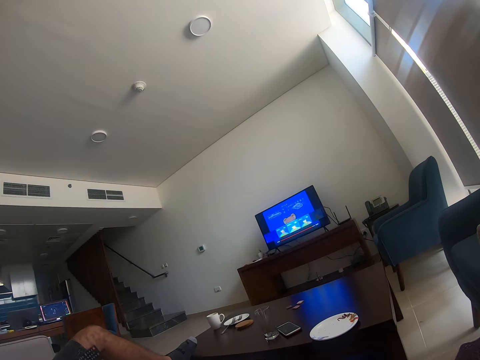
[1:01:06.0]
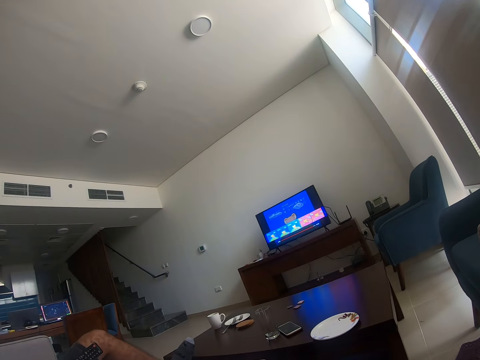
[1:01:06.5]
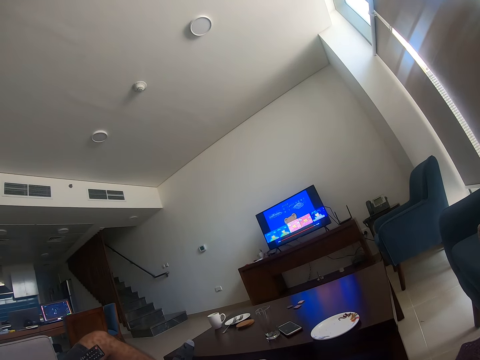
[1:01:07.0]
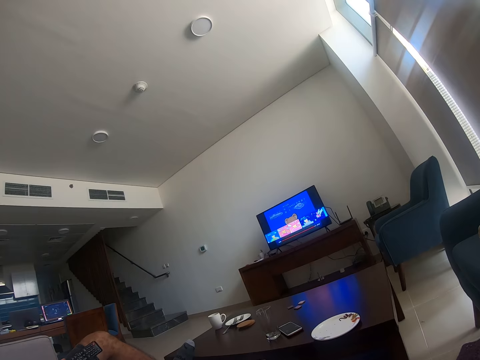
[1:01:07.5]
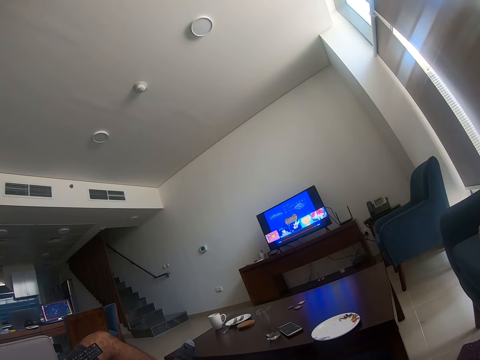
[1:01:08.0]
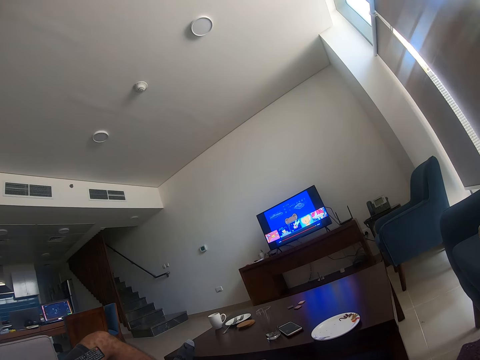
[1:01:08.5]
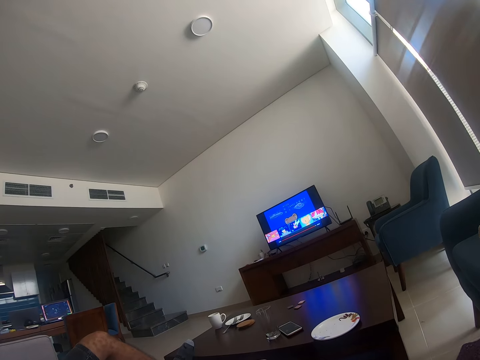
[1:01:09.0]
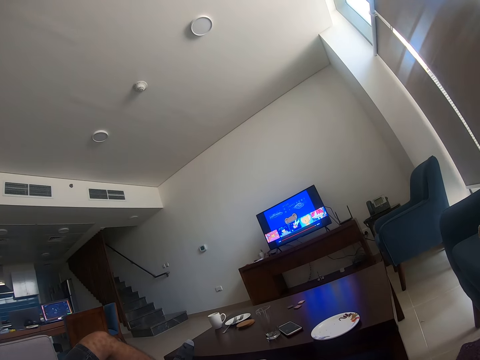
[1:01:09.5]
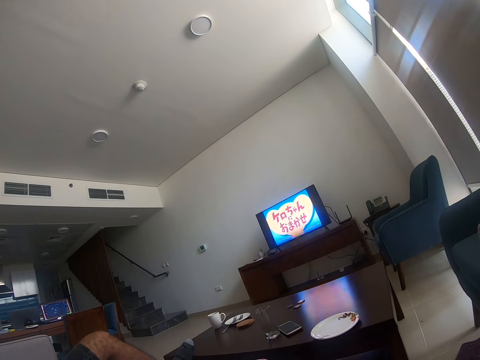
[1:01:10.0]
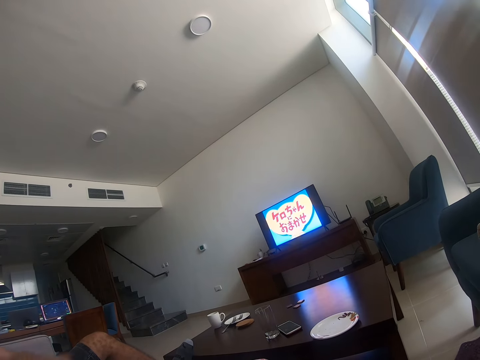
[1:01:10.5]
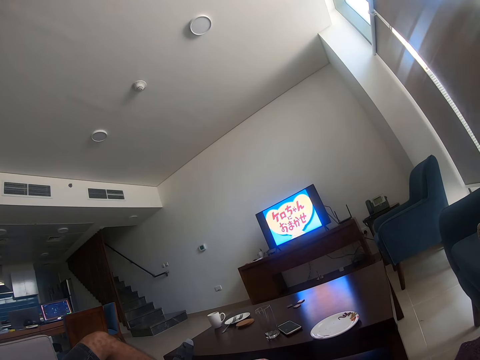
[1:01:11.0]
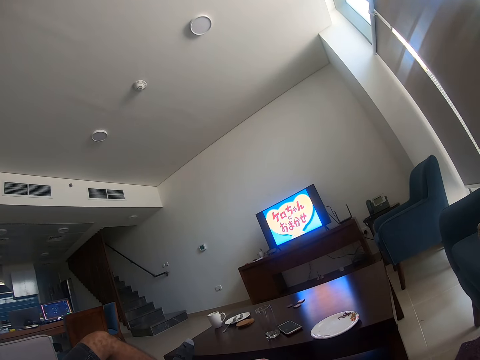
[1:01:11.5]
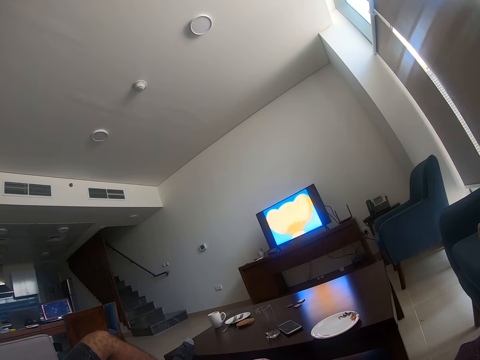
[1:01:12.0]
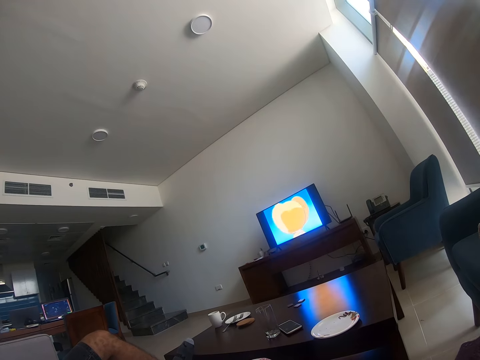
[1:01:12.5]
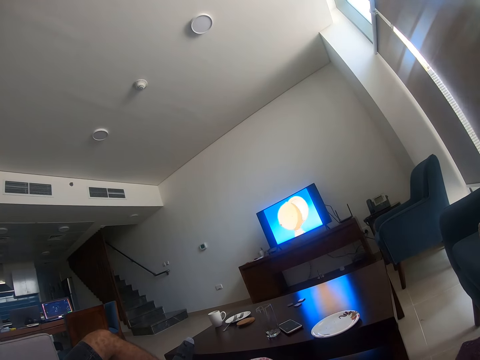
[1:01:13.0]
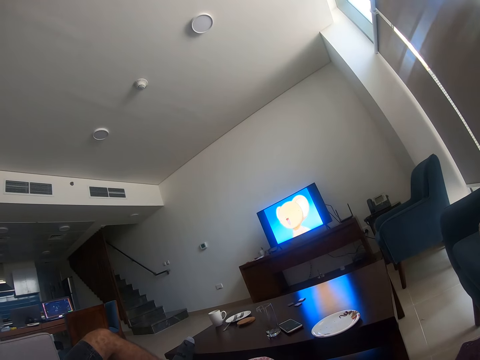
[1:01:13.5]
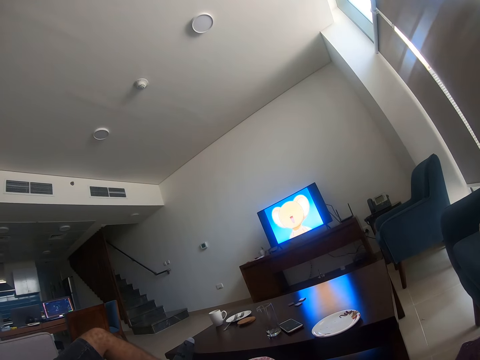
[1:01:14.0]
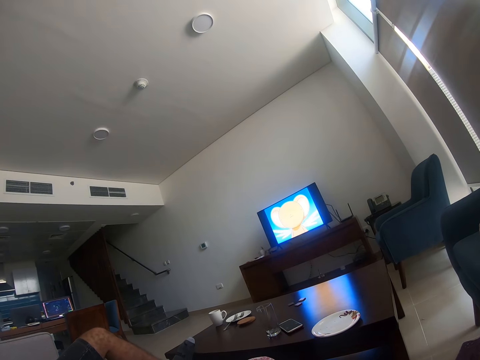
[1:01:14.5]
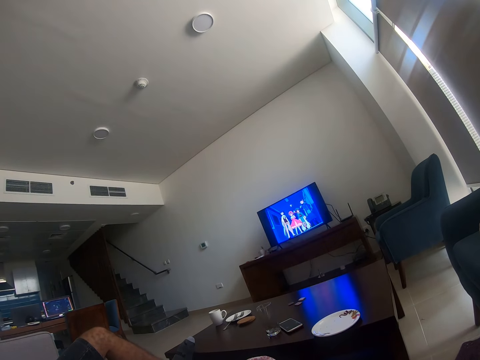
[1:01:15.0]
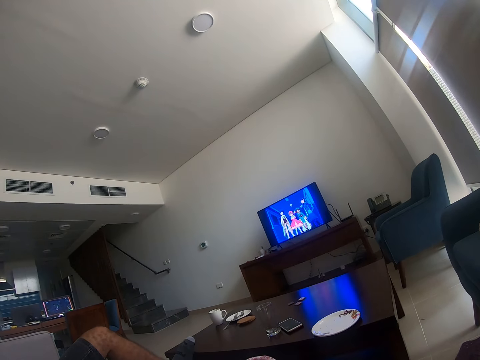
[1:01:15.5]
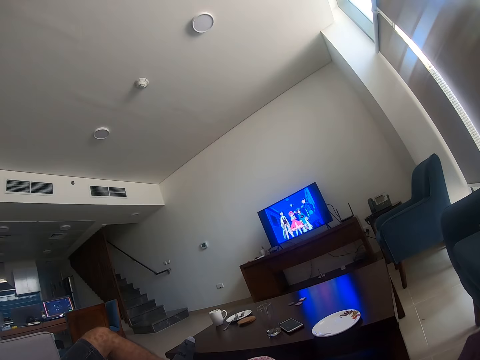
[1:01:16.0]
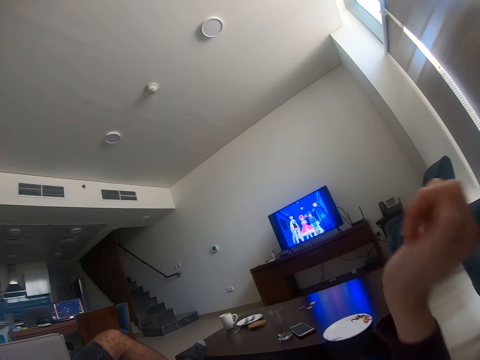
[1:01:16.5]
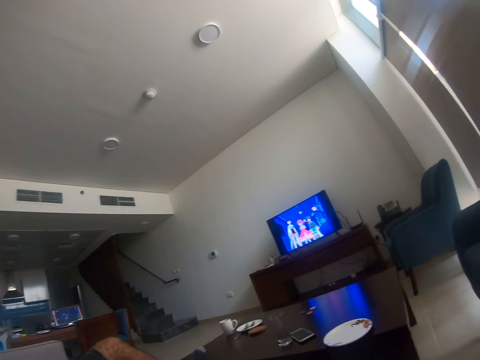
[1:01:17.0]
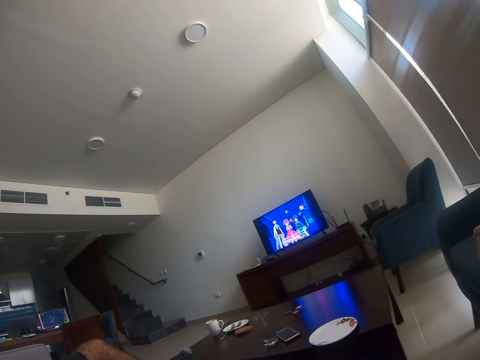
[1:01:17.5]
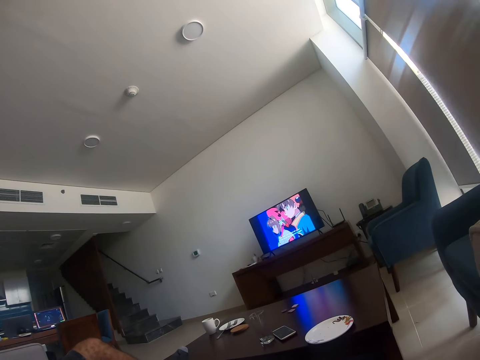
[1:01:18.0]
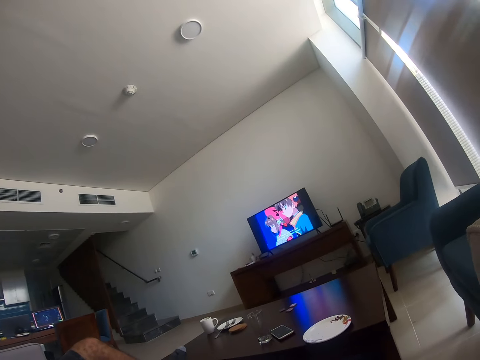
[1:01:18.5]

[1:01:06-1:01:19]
A person sits on the sofa. The person puts his leg on the table and operates the TV with the remote. The person moves his hand and watches the television. The camera wearer laughs. She moves her hand.

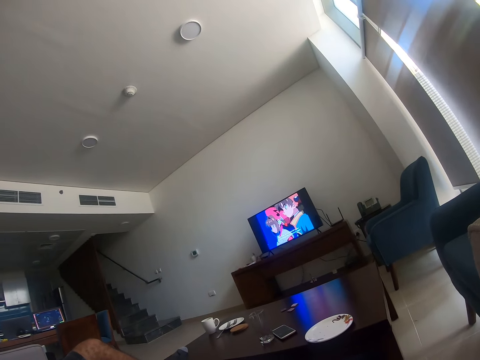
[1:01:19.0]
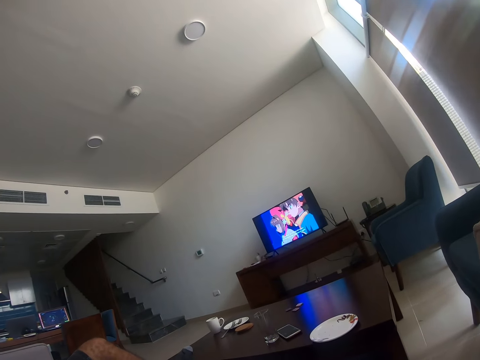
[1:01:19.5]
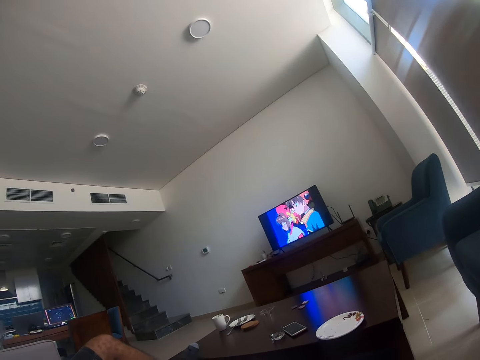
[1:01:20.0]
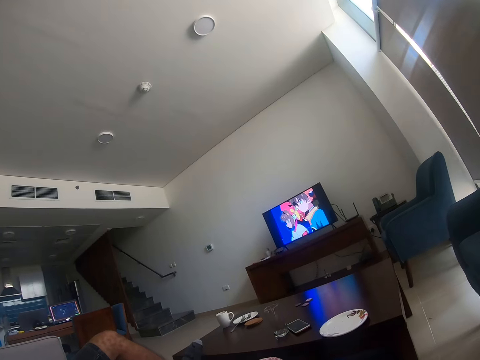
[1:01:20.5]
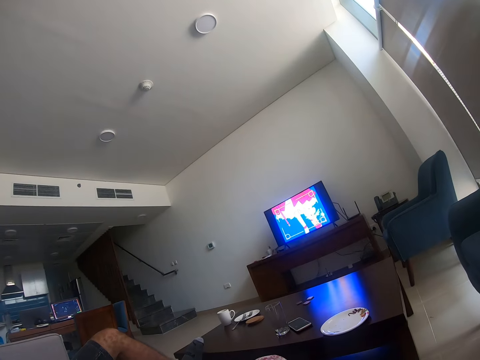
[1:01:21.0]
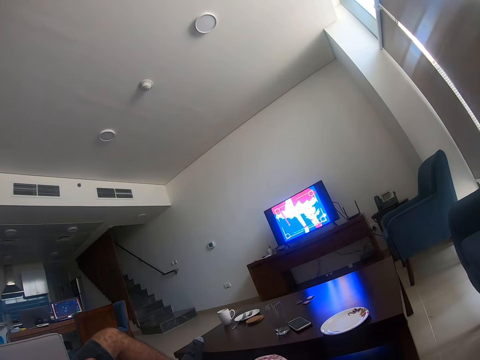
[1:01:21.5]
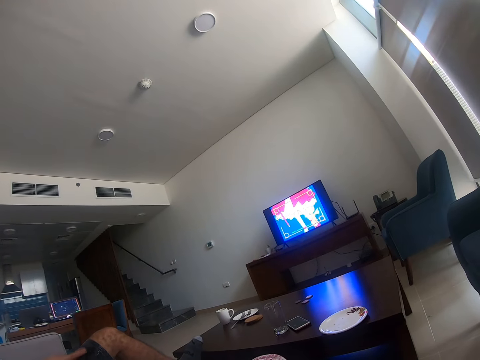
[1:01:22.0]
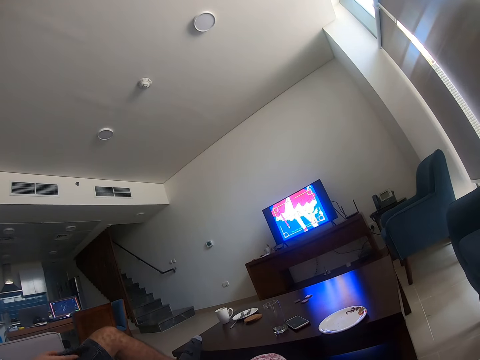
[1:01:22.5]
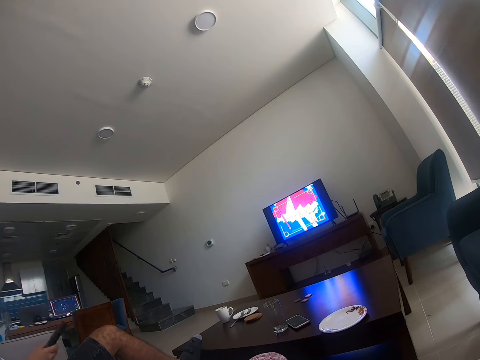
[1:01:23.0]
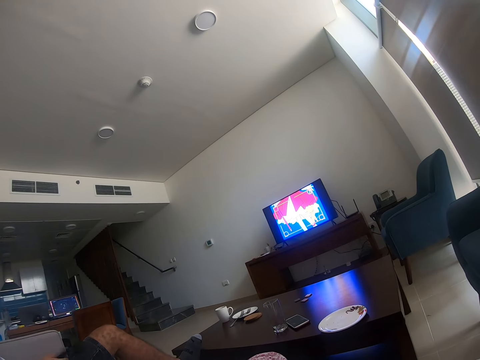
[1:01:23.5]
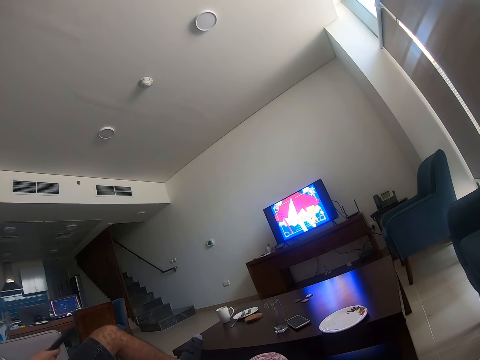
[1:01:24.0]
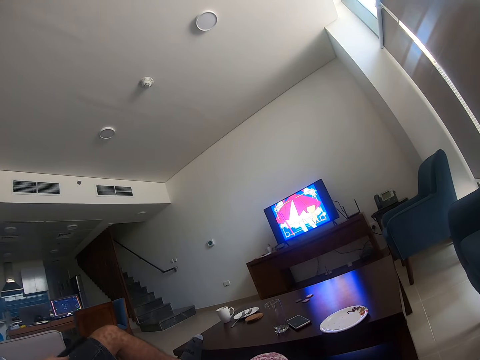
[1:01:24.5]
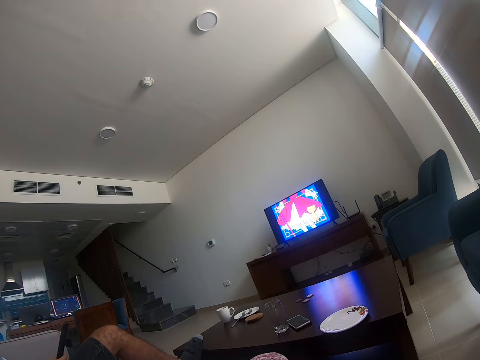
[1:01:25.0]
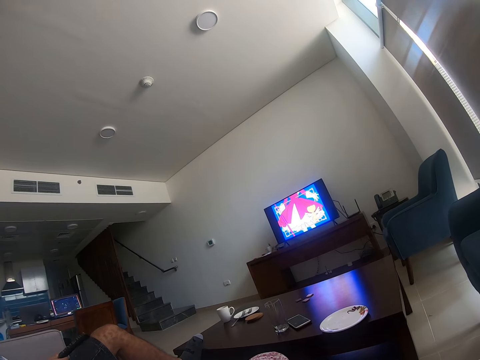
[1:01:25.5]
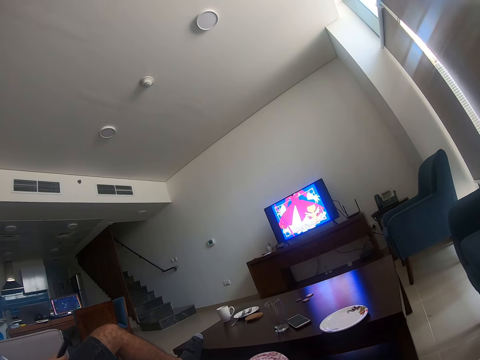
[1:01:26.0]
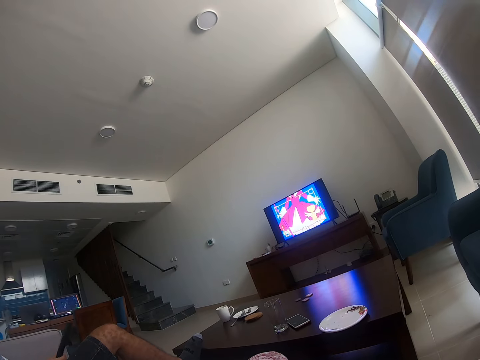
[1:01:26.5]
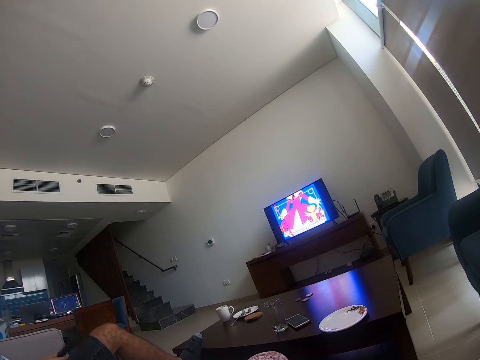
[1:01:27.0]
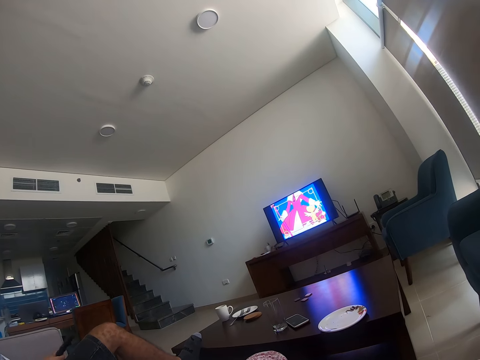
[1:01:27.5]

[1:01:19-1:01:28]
A person hits his lap with the remote control.

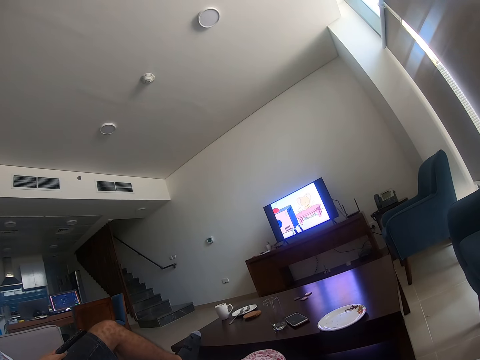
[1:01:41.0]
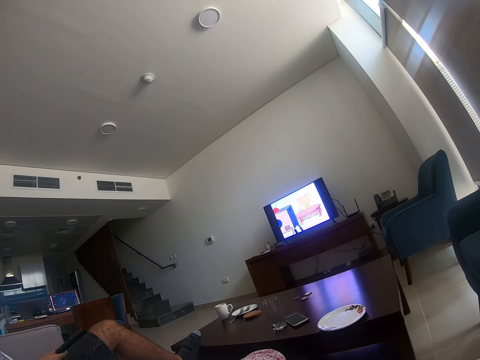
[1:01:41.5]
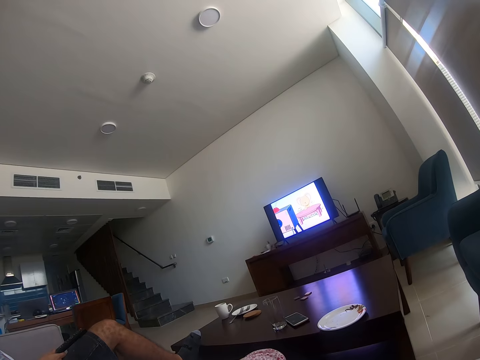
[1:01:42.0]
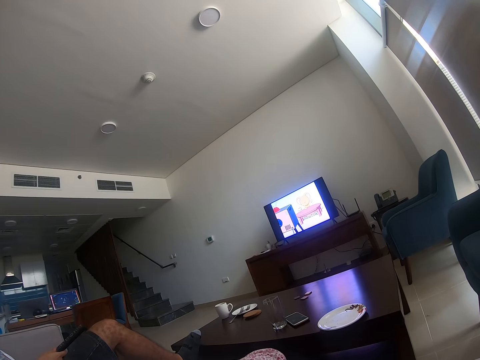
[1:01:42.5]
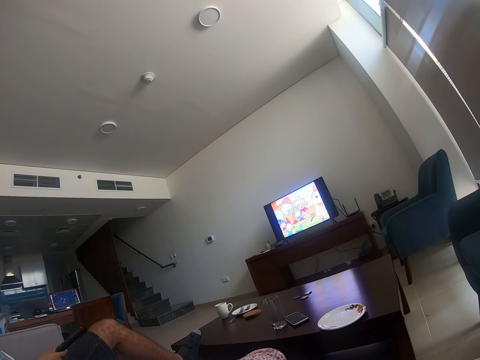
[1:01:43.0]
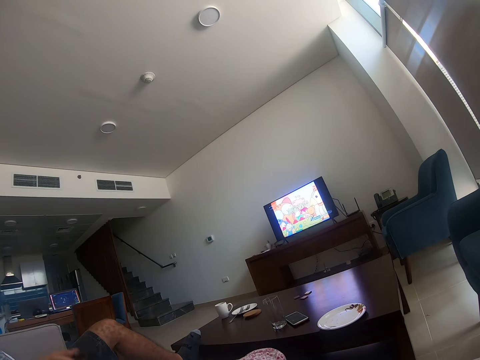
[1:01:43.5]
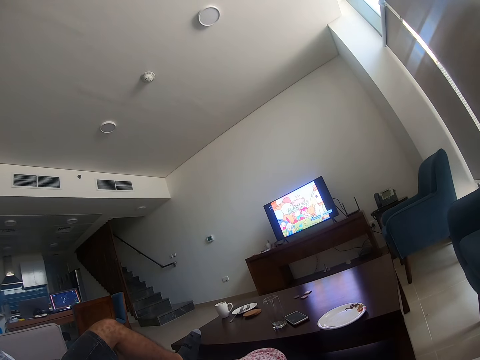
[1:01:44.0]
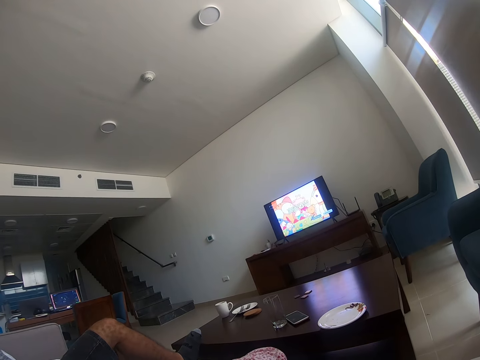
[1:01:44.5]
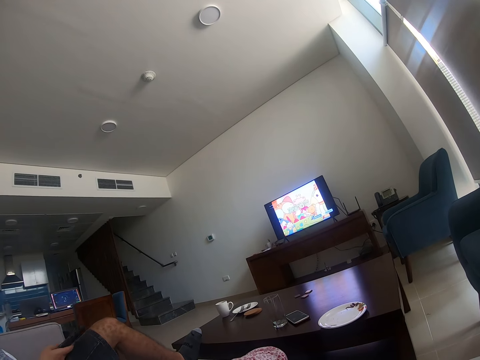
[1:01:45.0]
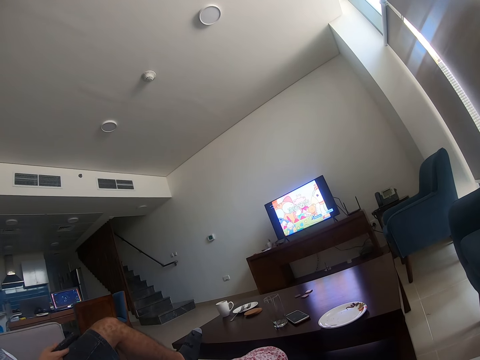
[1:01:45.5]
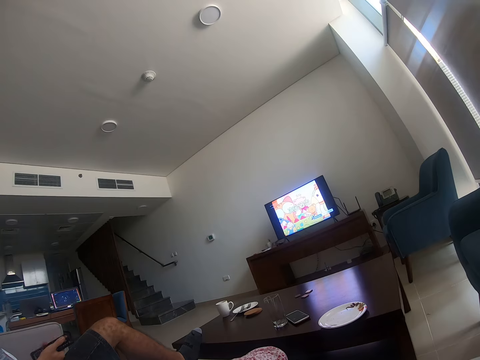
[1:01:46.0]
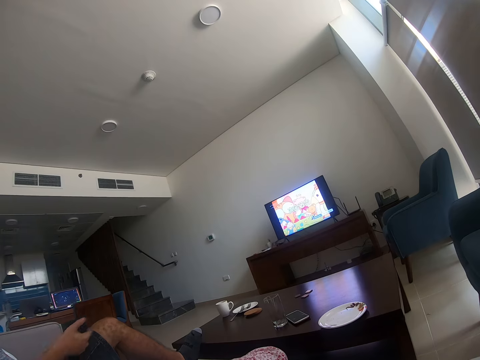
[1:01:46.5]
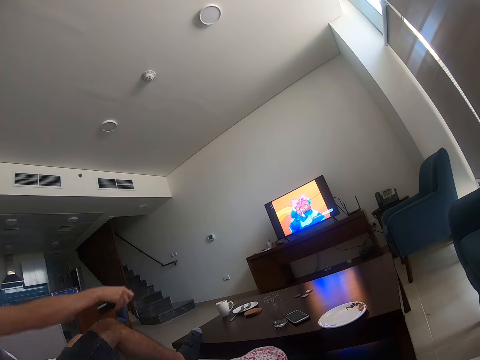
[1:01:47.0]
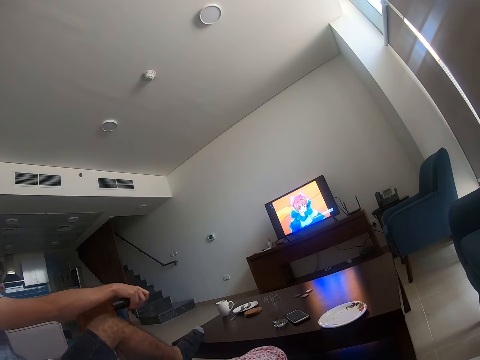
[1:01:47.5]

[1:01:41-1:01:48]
A person moves the remote and switches off the television.
